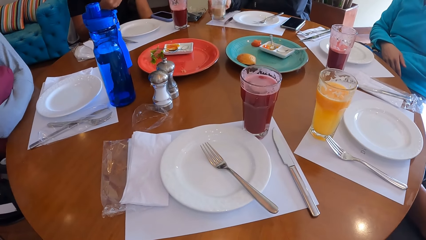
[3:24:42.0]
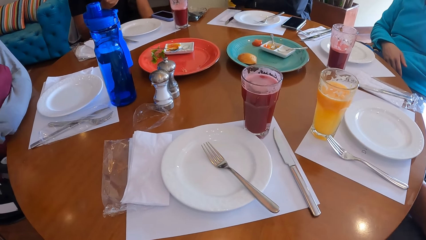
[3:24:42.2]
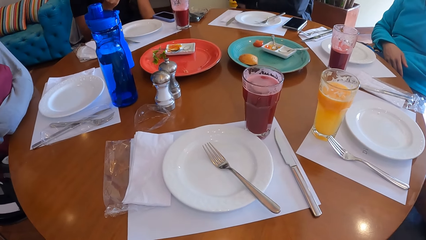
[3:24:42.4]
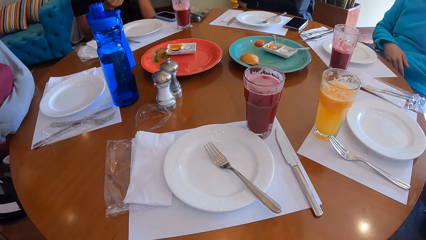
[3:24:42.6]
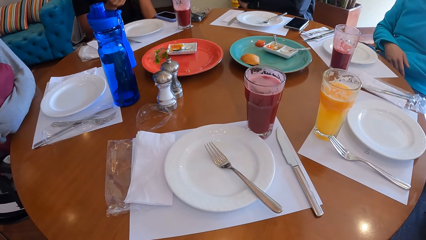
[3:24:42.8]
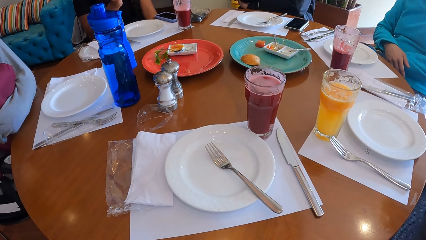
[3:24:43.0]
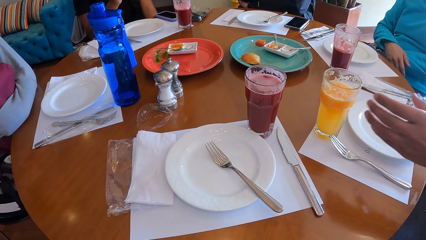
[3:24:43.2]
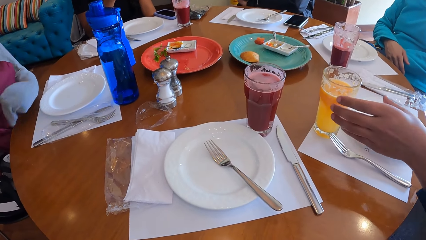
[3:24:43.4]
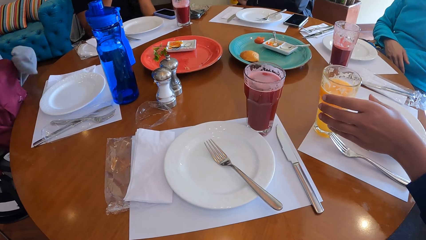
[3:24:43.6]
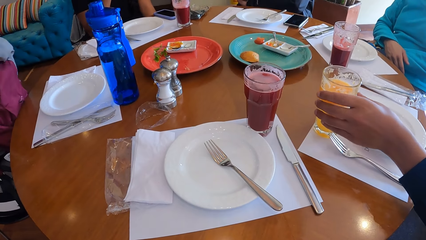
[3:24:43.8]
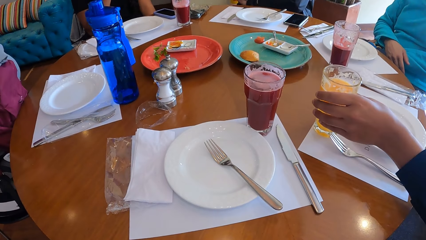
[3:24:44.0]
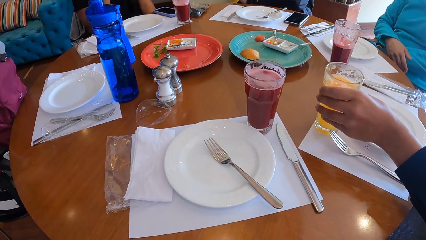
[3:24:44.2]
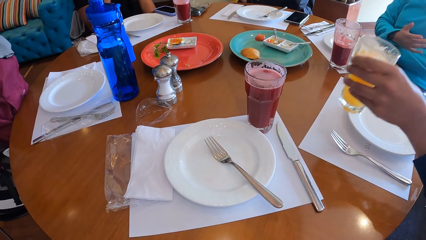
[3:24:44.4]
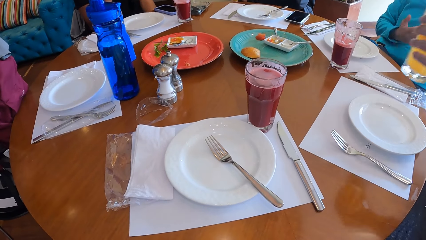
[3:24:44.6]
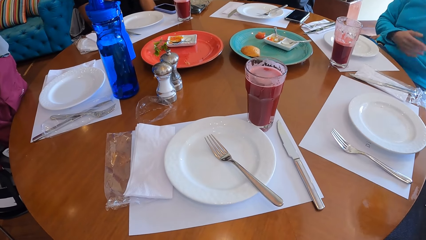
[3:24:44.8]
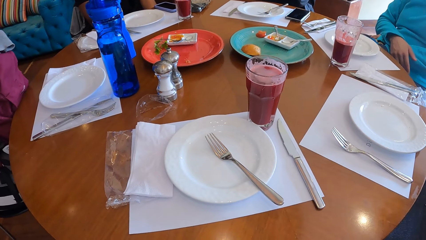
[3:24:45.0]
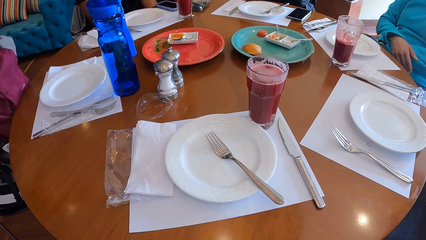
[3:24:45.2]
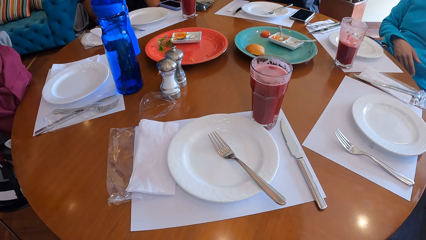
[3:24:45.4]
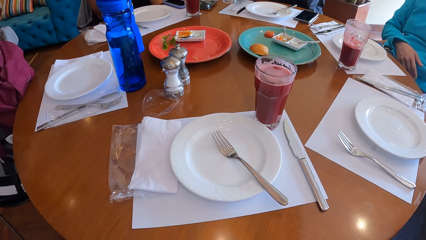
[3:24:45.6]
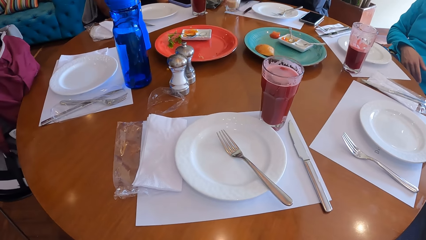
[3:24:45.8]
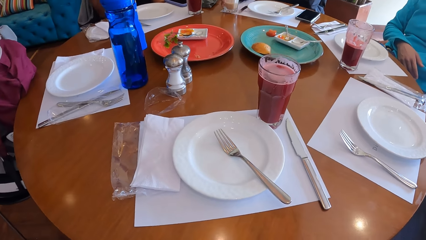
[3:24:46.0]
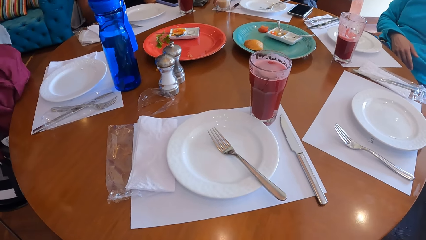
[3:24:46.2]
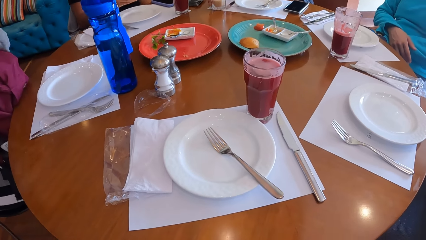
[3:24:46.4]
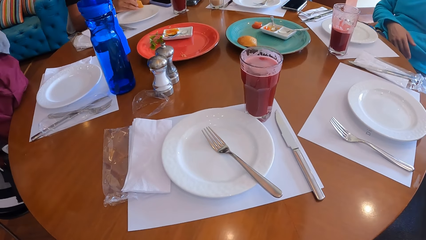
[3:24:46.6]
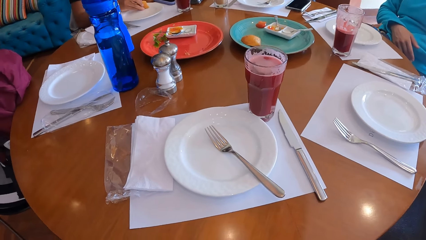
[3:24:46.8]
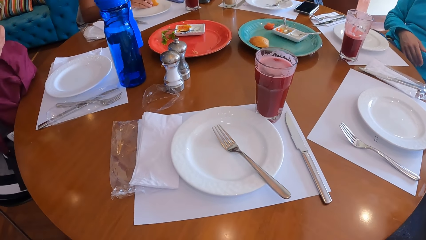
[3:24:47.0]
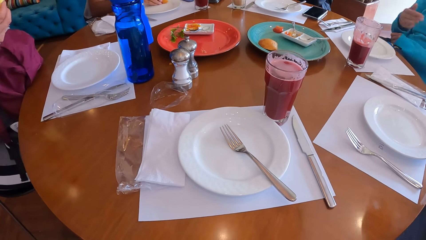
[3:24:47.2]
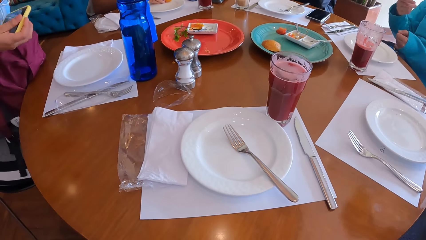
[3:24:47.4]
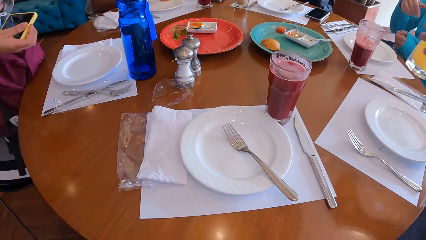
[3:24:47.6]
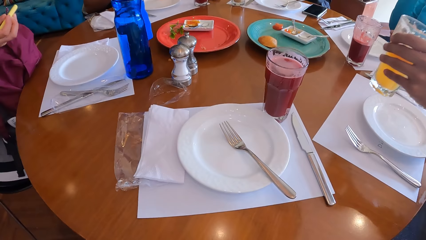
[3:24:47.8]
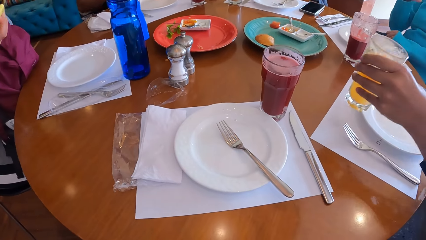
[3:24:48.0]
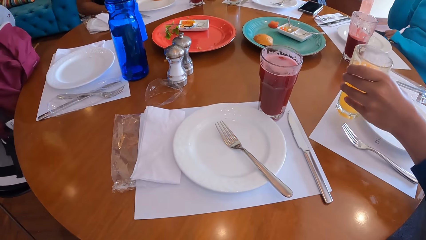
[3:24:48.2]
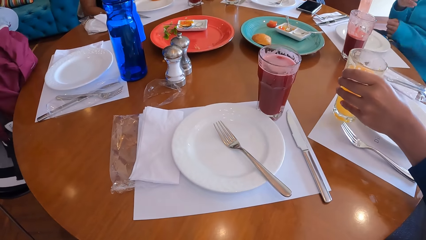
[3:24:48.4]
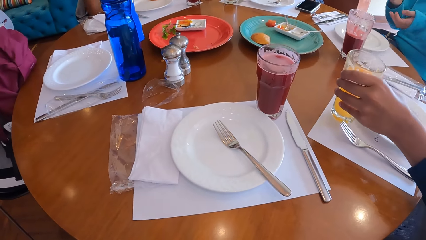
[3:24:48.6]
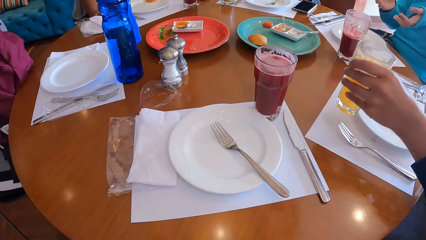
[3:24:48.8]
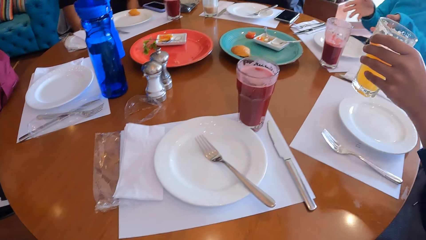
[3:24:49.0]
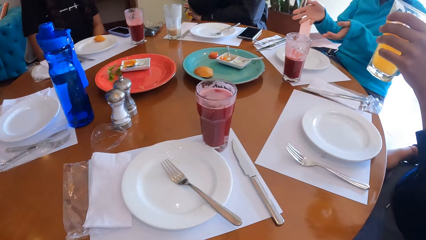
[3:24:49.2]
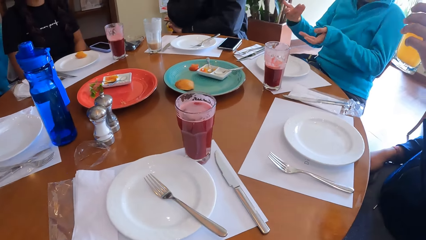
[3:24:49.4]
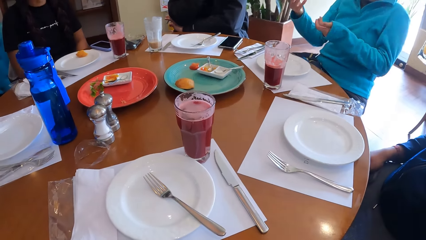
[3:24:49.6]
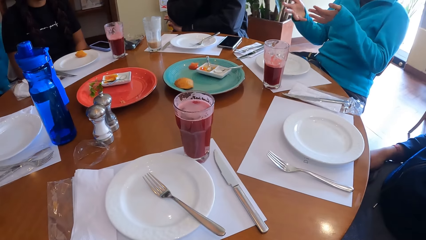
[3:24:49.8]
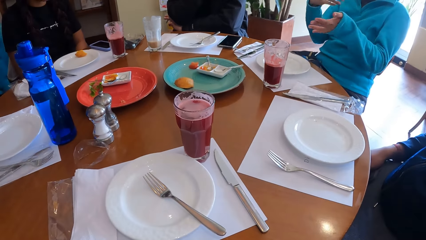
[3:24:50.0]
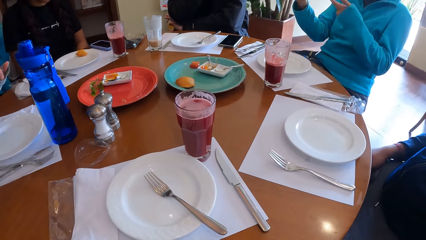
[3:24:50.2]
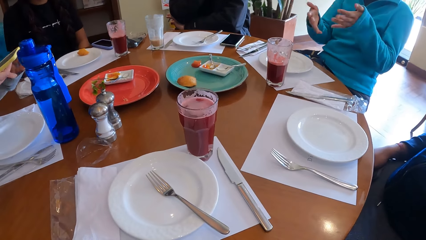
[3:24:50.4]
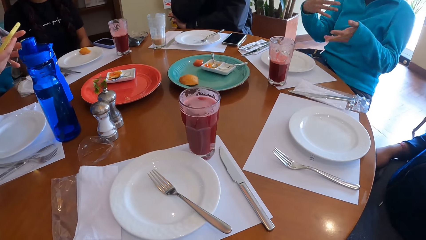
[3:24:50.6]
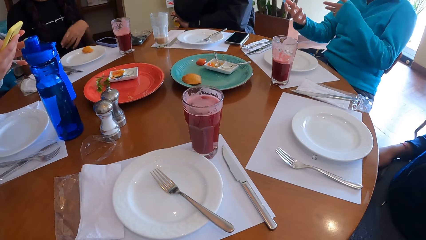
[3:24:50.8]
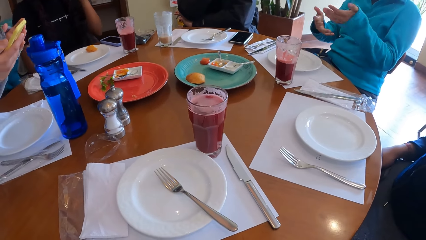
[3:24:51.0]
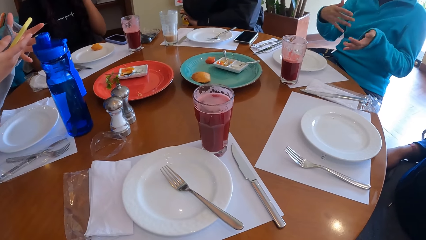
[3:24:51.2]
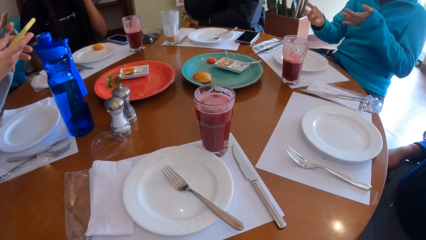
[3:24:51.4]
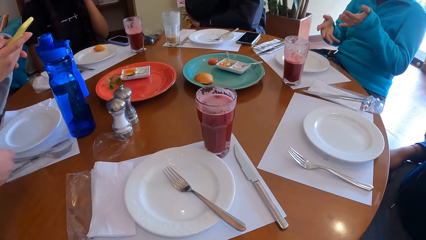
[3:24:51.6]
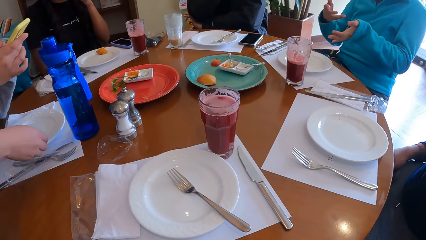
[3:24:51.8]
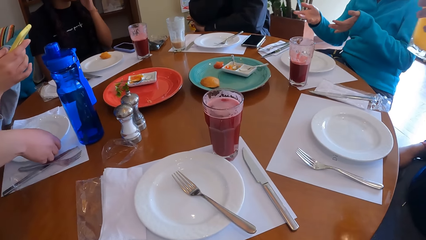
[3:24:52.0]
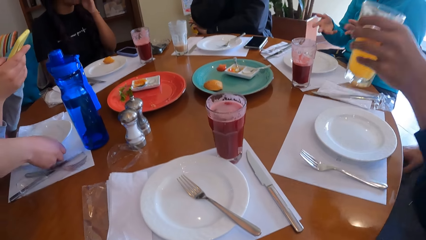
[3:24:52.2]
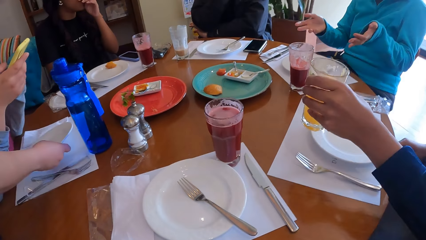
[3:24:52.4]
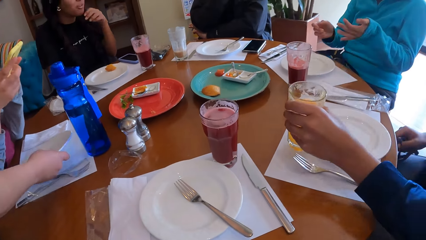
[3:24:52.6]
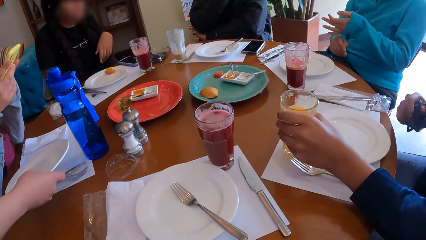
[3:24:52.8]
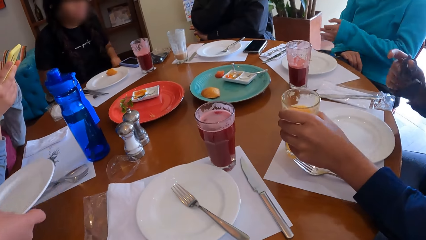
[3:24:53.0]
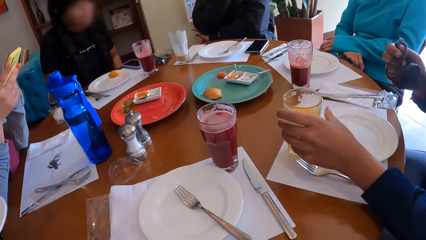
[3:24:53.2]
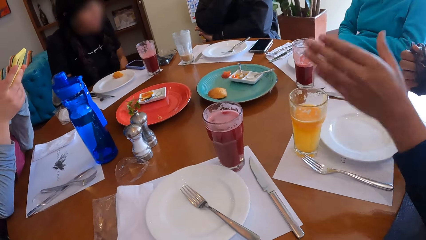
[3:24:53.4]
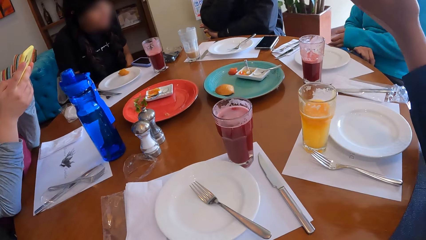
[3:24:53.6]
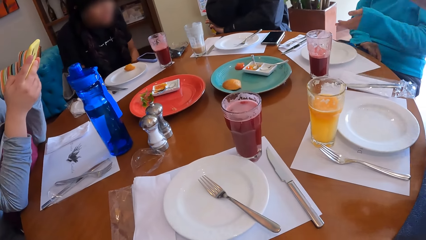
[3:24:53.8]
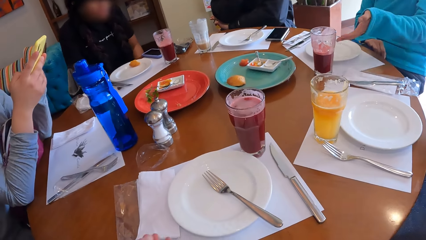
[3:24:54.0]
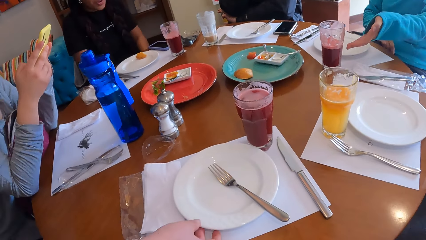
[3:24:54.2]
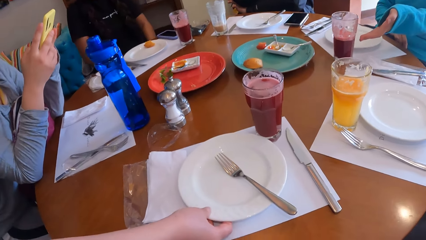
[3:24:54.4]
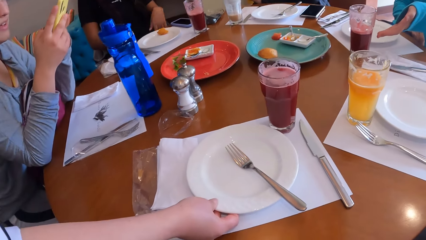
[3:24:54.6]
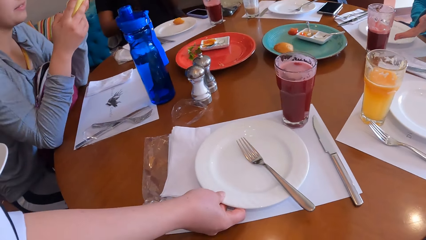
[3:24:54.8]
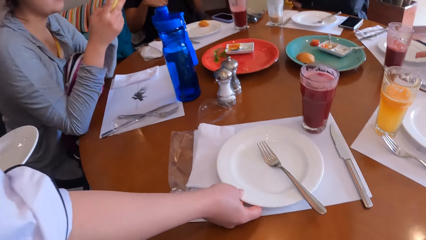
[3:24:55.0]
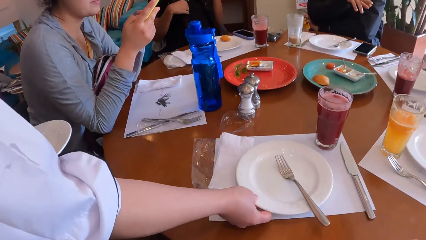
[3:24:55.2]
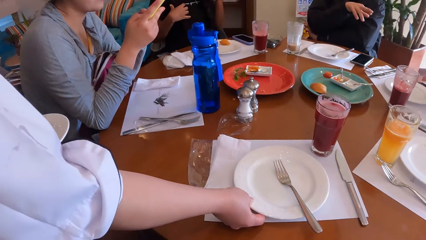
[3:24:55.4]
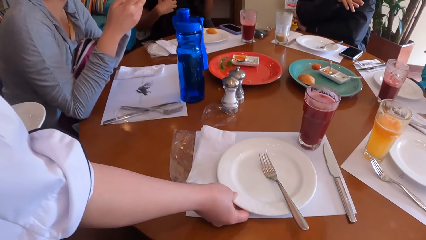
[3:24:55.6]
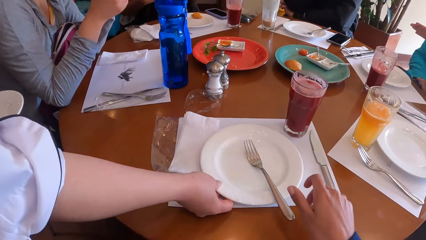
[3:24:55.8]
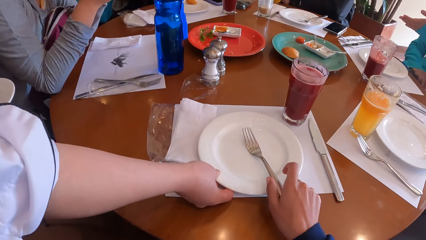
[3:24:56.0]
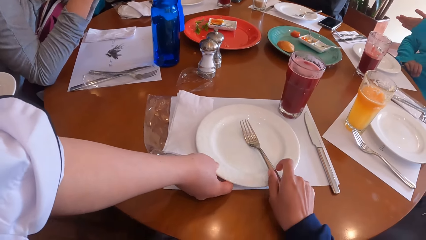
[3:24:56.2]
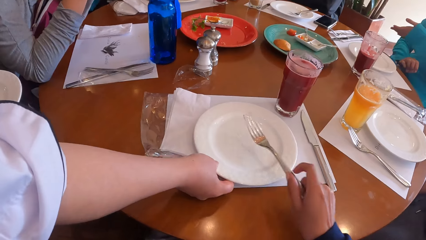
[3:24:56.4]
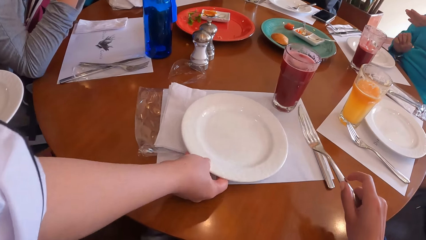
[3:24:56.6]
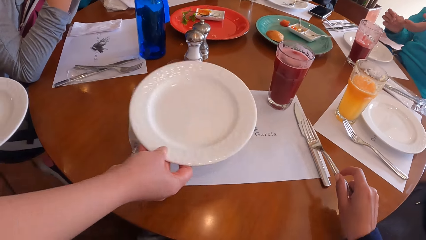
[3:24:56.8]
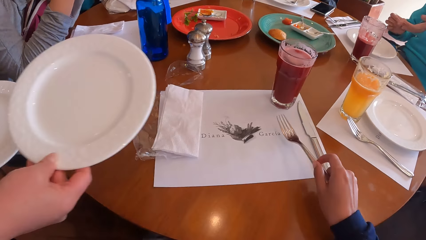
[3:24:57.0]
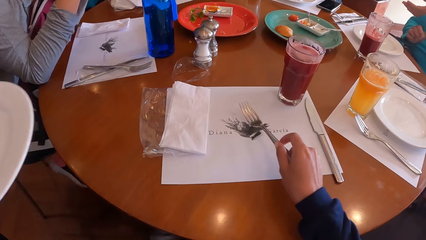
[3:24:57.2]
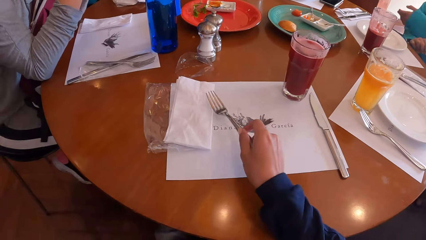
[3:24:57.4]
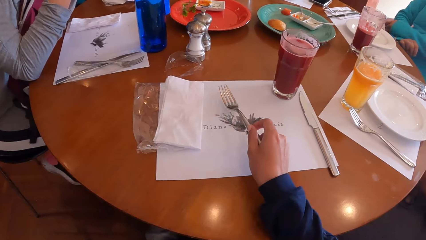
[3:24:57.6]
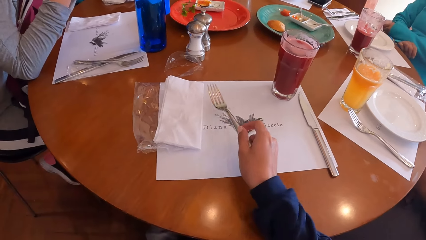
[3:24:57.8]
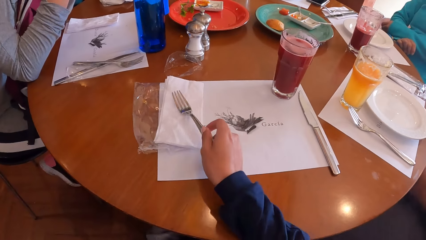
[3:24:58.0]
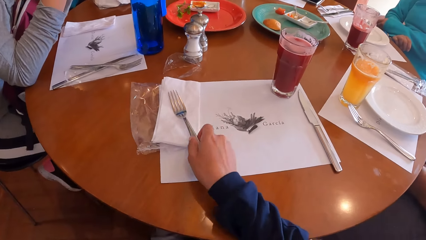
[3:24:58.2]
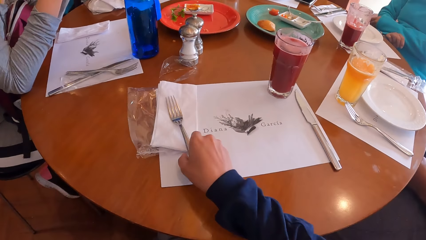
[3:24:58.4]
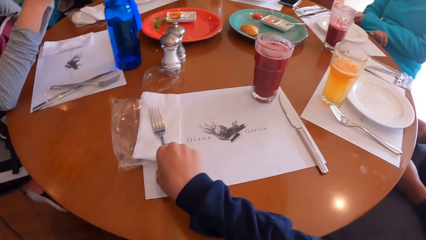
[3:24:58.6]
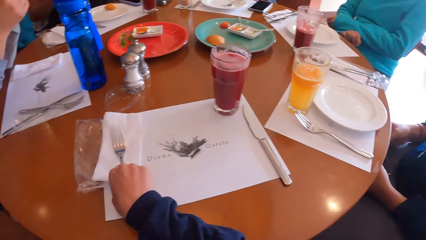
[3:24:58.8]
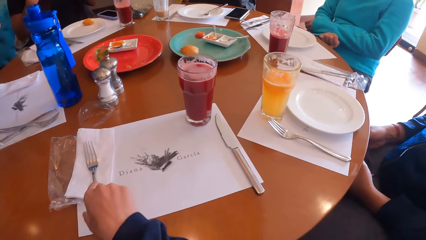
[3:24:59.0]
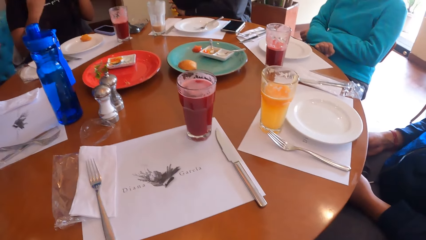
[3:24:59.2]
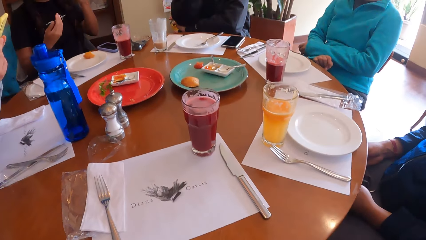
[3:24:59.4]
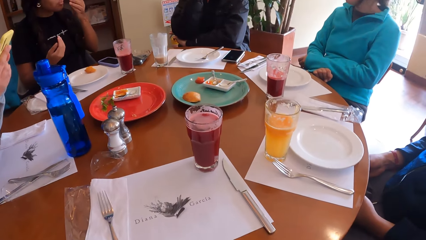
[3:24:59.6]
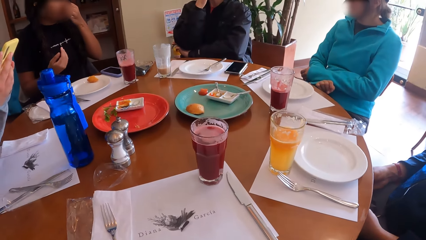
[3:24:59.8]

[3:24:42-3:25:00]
A man picks the glass cup of juice from the table with his right hand. He drinks the juice. The camera wearer looks around the table. Another man drinks the juice. The other man picks the glass cup of juice from the table with his left hand. The first man places the glass cup of juice on the table with his right hand. A woman places the cheese ball on the plate on the table with her right hand. Another woman brings out a phone from a bag on her thigh with her right hand. The second man places the glass cup of juice on the table with his left hand and picks the glass cup of juice from the table with his left hand. A third woman gesticulates with both hands. She talks to the first woman. The second woman operates the phone in her right hand with both her hands. A waiter picks a plate from the table with his right hand. The first woman touches her face with her left hand. The second man places the glass cup of juice on the table with his left hand. The second woman scrolls the phone. The waiter picks the plate from the table with his right hand. The camera wearer picks a fork from the plate on the table with her right hand. She places the fork on the serviette on the plastic wrap on the table with her right hand.
